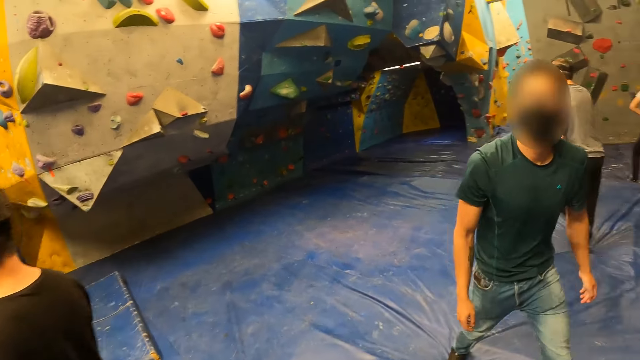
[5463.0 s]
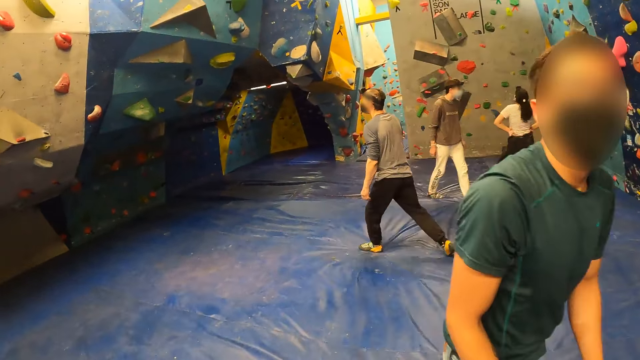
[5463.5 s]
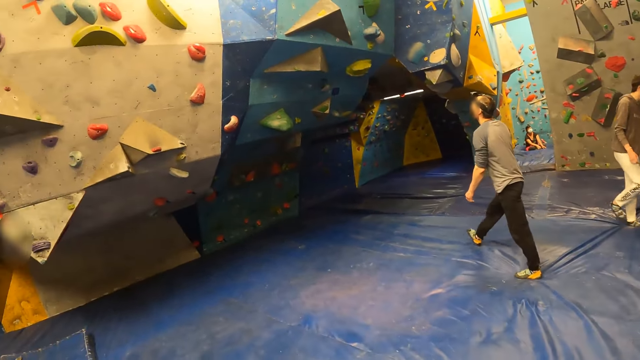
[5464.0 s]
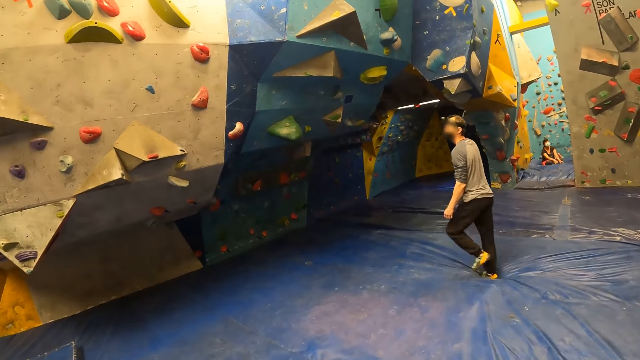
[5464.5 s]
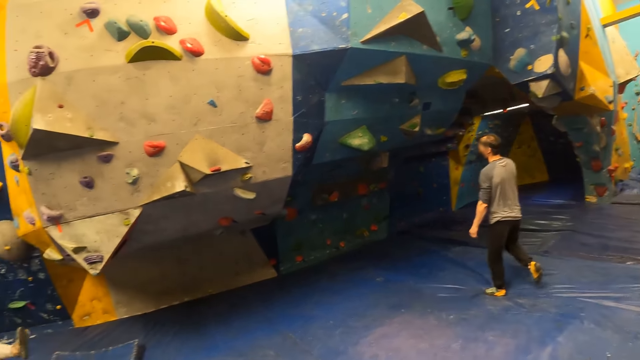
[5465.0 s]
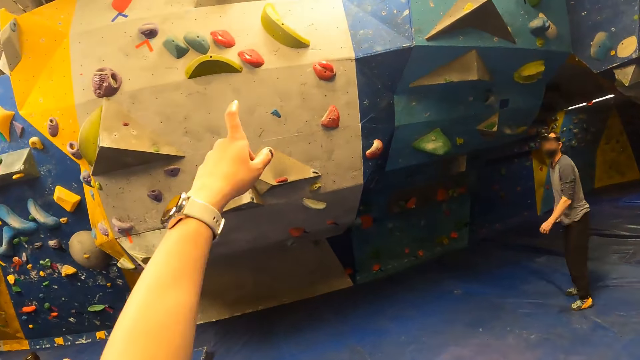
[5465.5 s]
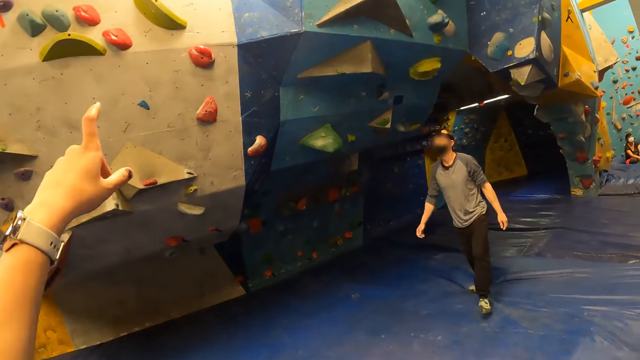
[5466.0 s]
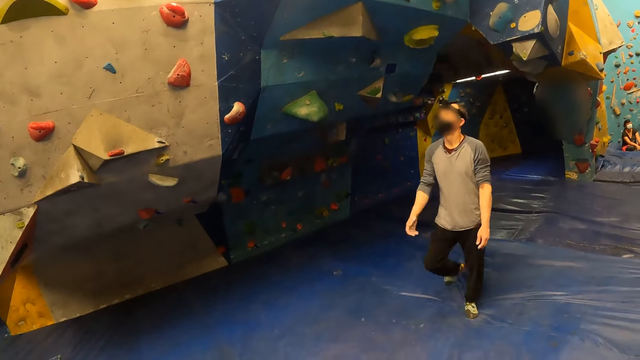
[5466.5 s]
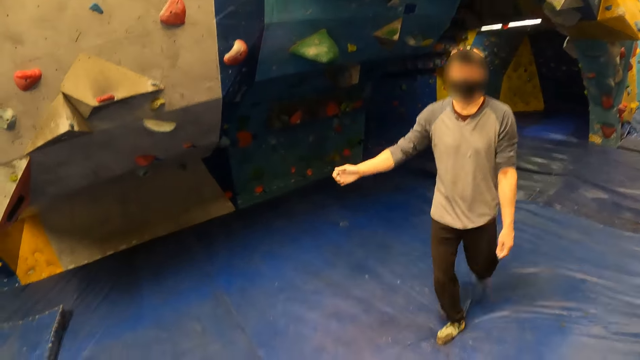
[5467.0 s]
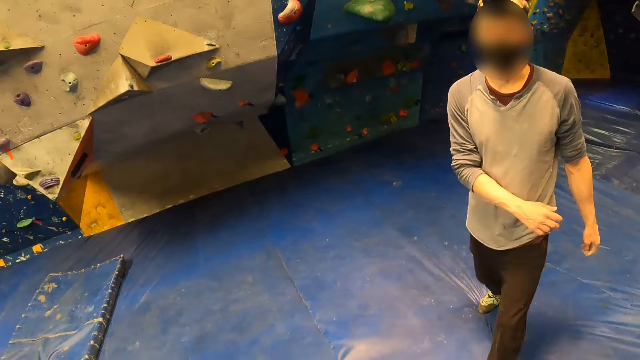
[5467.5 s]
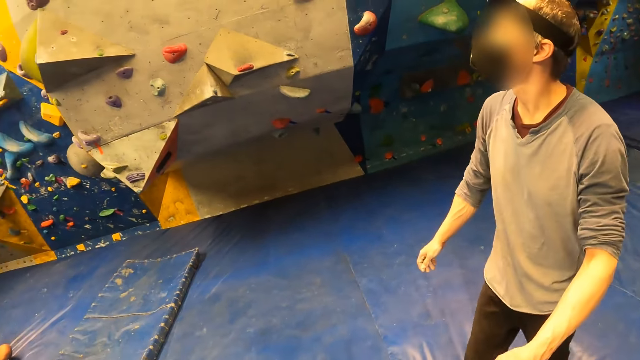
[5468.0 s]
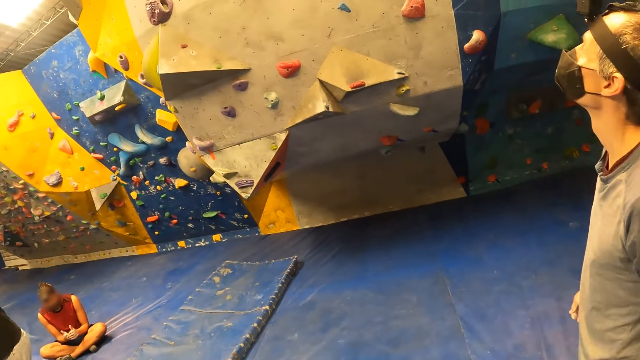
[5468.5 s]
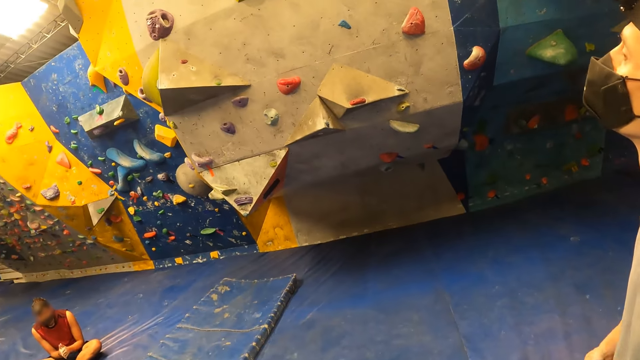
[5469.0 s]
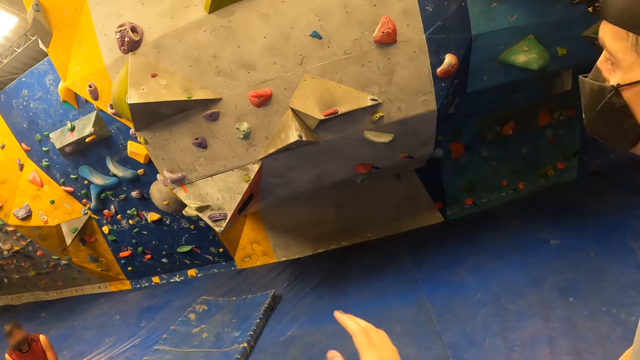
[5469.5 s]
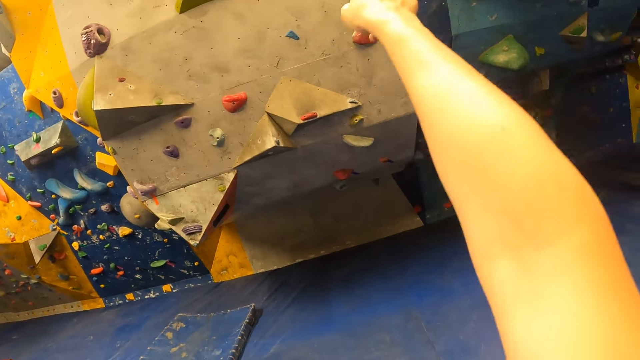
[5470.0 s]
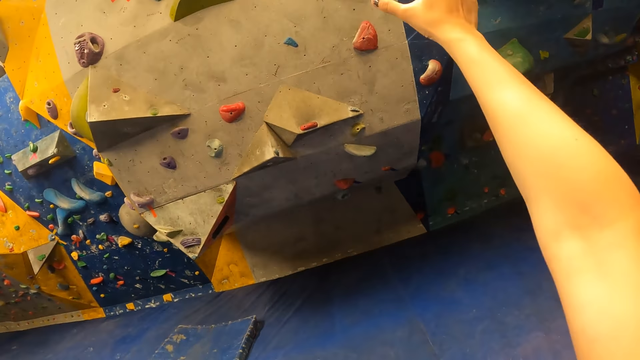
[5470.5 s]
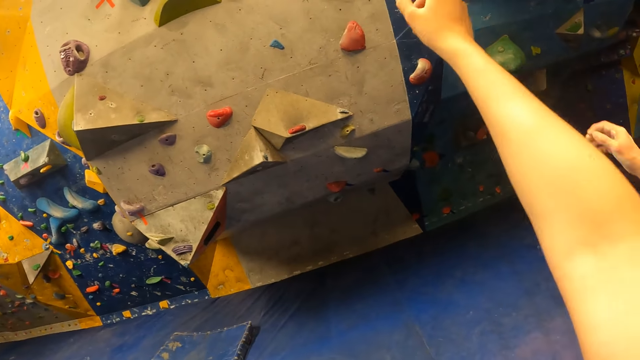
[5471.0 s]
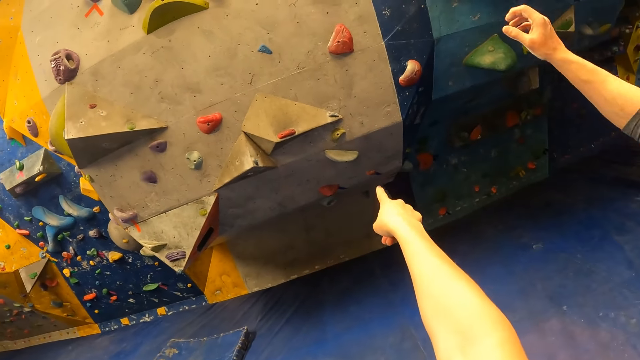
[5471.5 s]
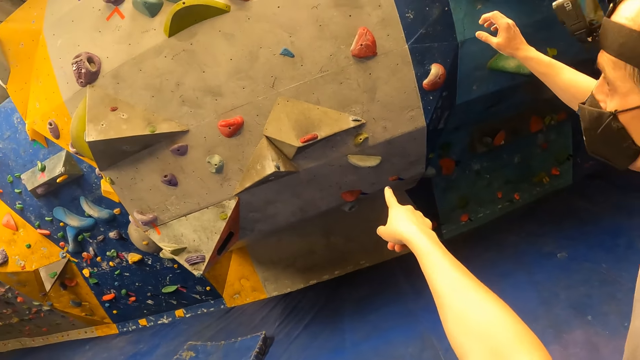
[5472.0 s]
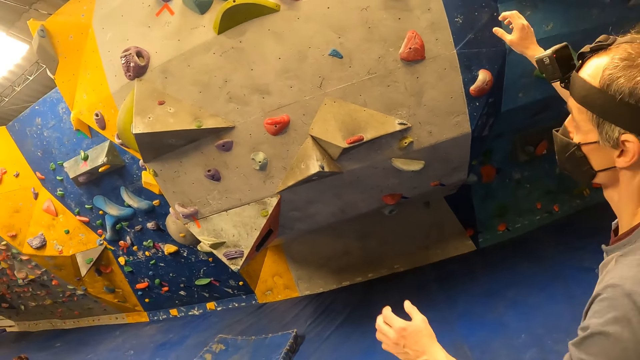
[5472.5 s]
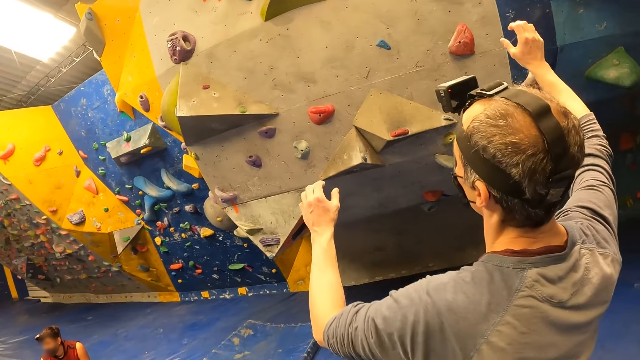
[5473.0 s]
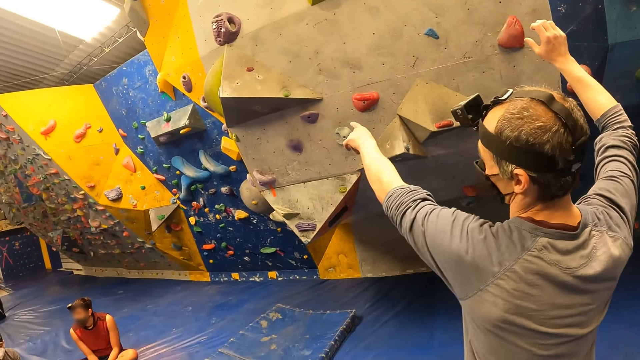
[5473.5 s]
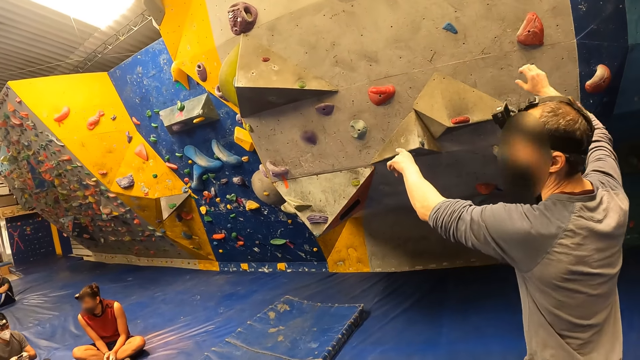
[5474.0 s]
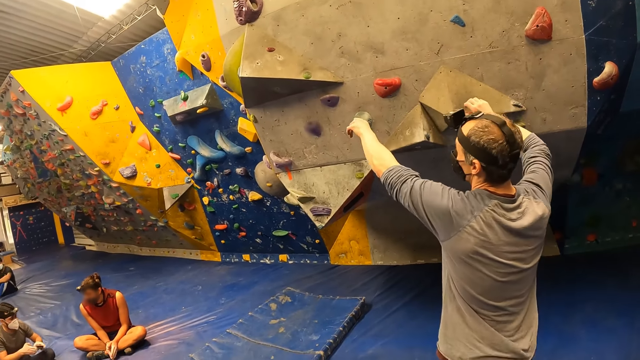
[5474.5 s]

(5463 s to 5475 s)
The camera wearer walks, interacts with the man, points at the rock, and raises a hand. They interact with the man.

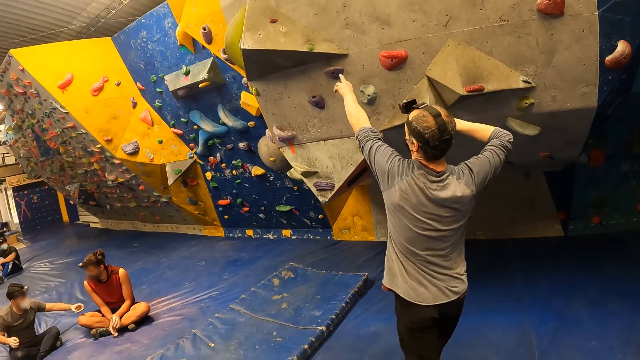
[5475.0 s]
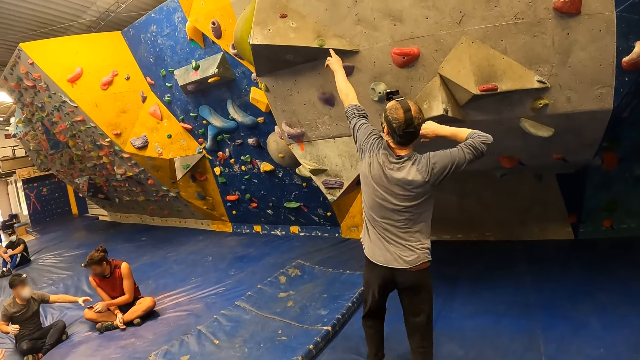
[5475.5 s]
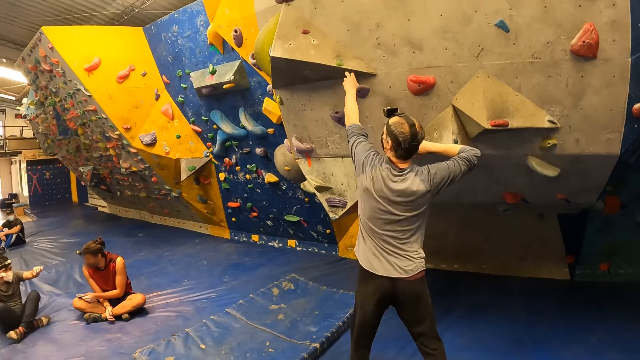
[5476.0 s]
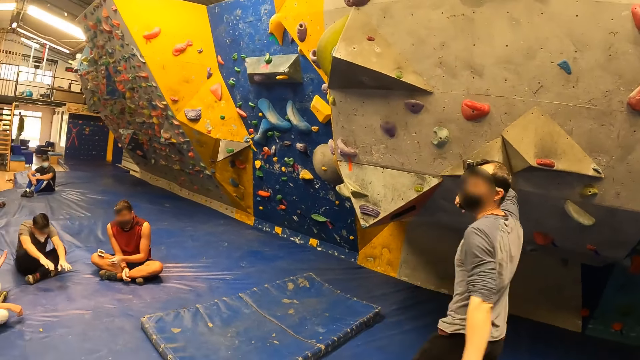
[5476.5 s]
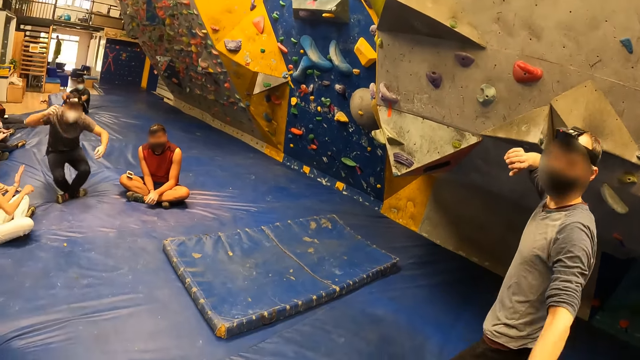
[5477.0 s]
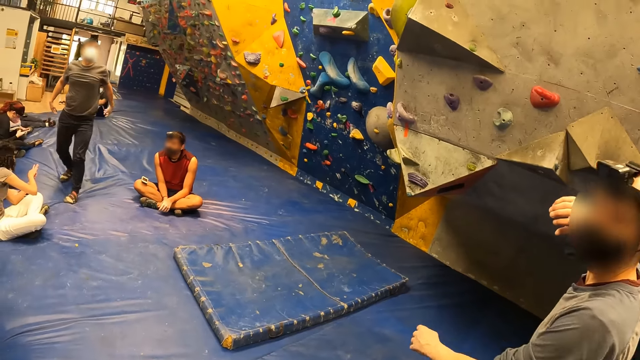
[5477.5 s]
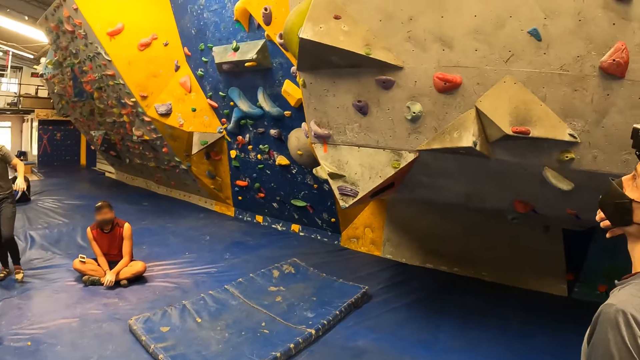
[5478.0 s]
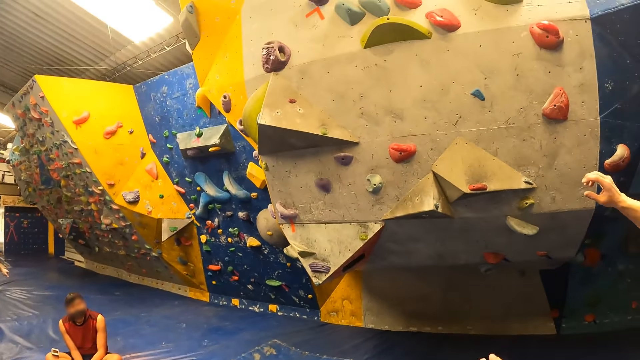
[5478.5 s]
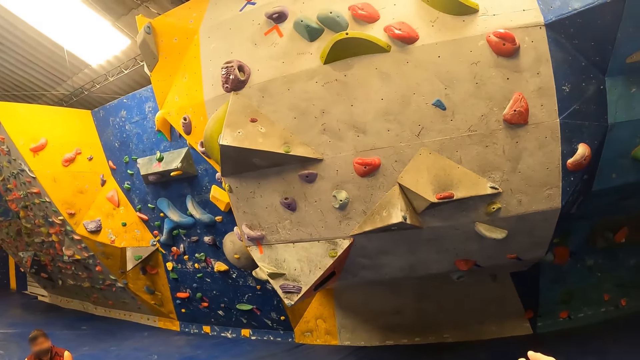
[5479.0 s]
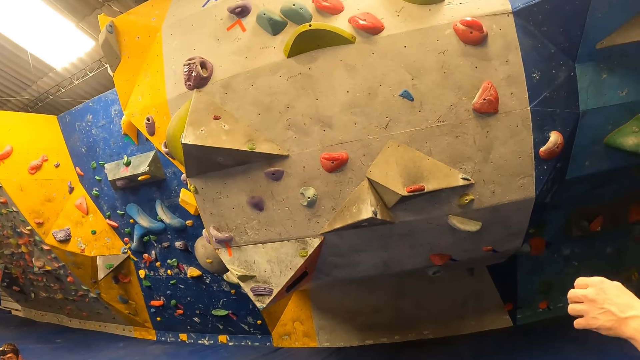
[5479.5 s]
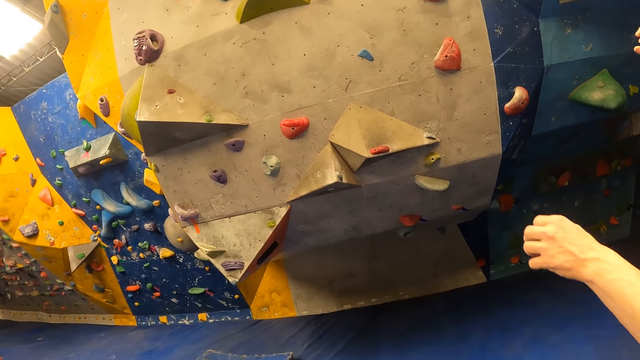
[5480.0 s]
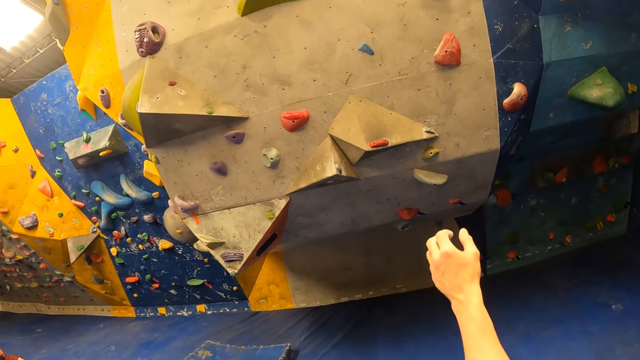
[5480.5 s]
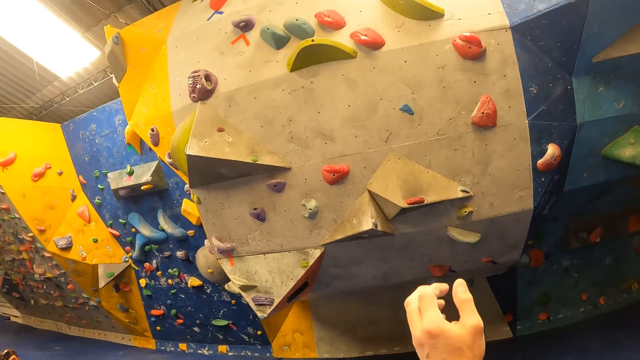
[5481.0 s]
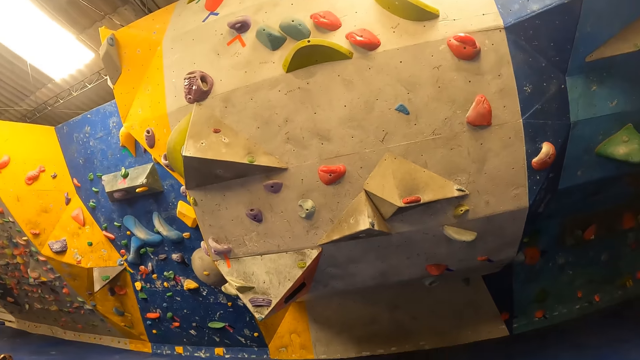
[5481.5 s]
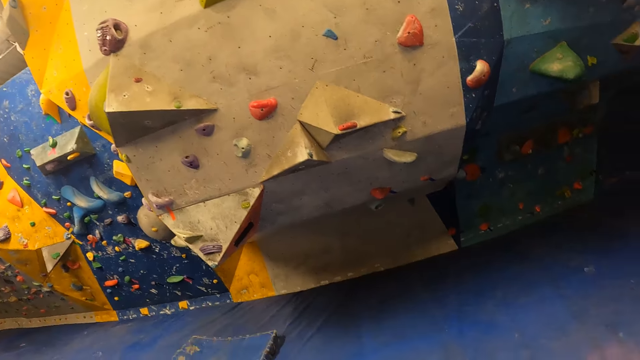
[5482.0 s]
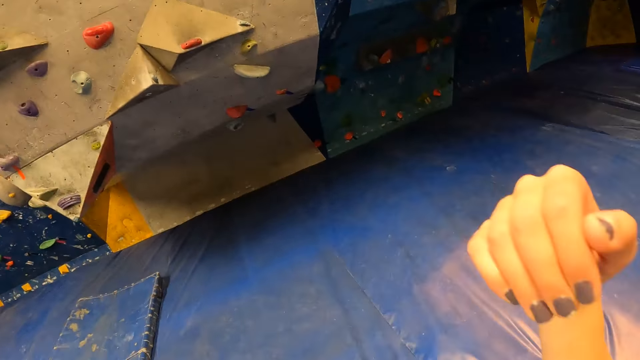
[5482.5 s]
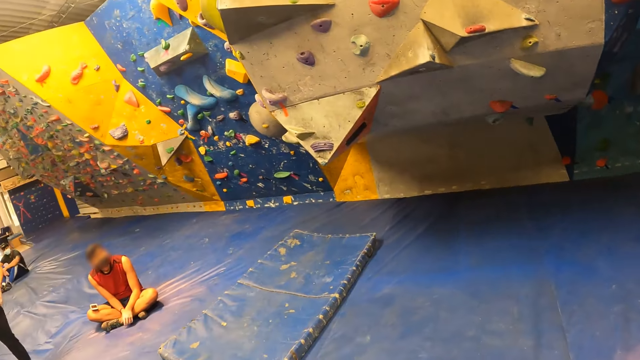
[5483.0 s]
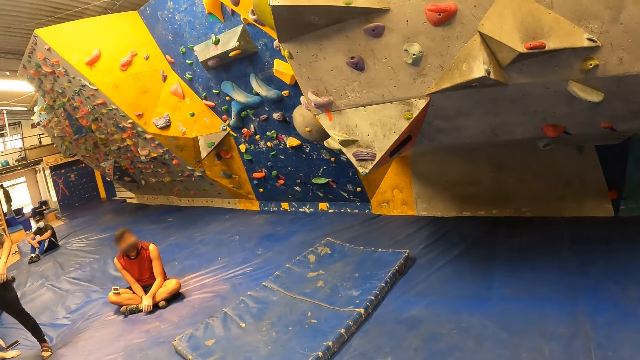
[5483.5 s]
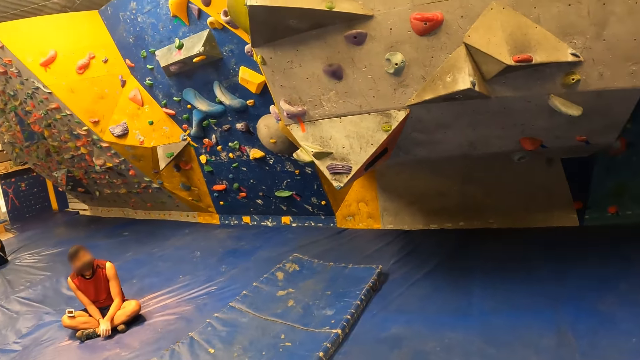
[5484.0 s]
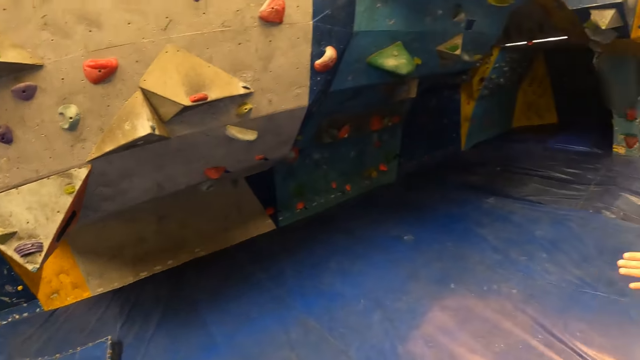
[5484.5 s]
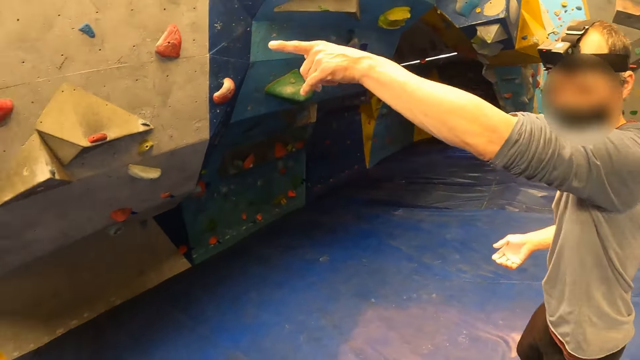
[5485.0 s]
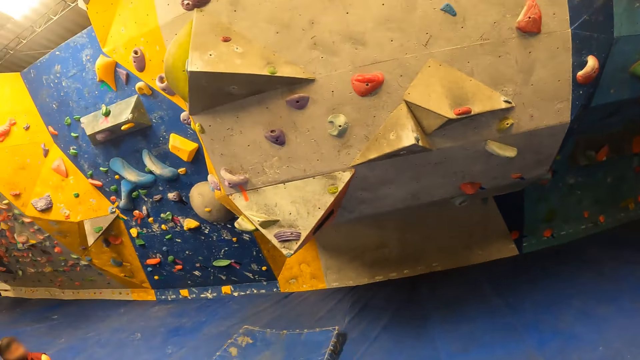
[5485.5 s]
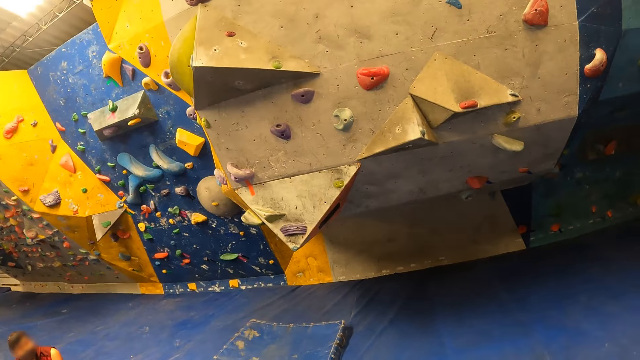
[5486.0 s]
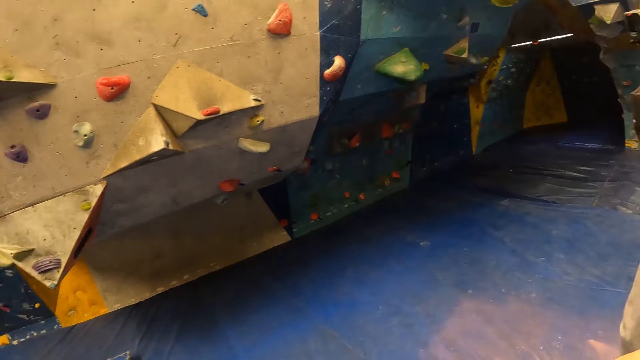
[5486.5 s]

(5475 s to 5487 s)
The man touches a climb hold with his left hand. The camera wearer looks around. The man raises a hand. The camera wearer interacts with the man. The man raises a hand.
